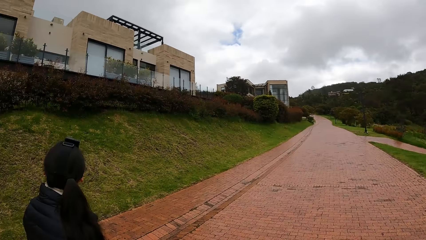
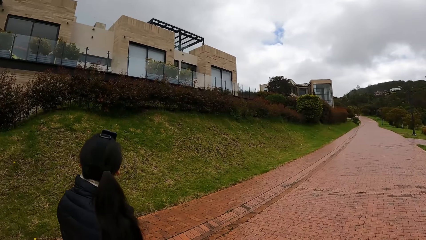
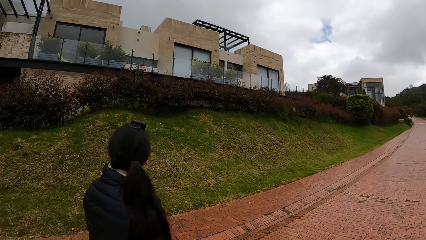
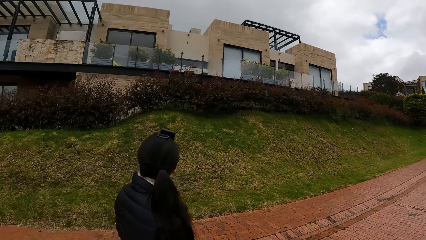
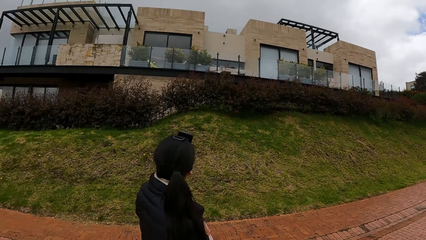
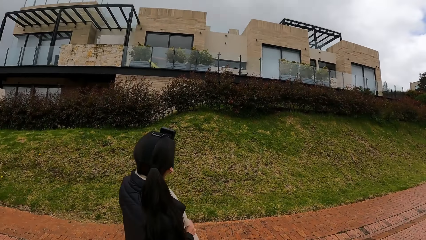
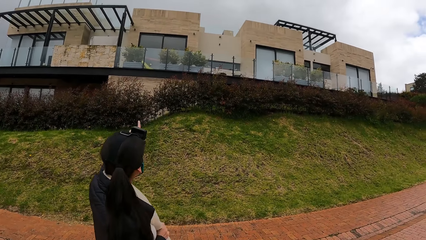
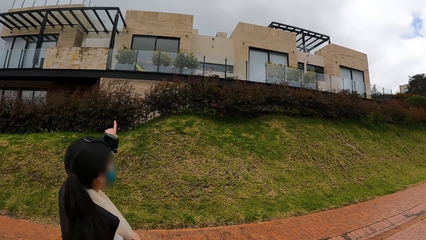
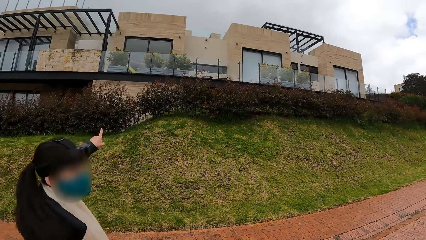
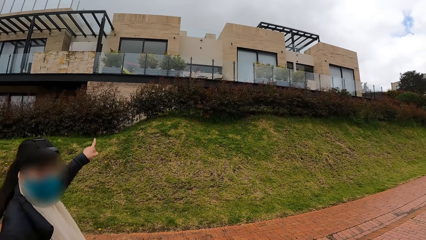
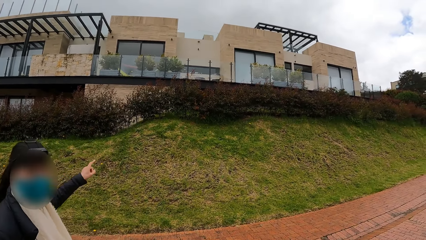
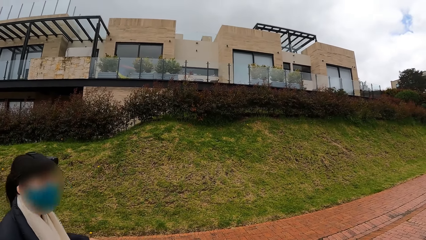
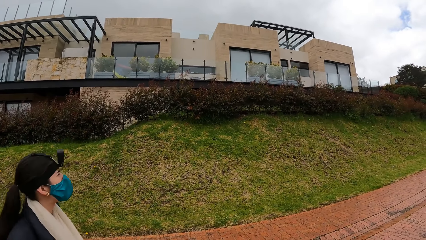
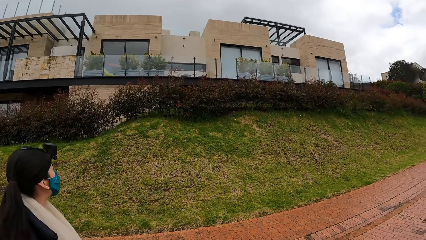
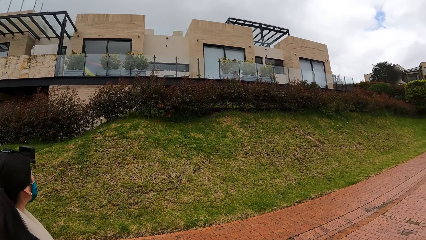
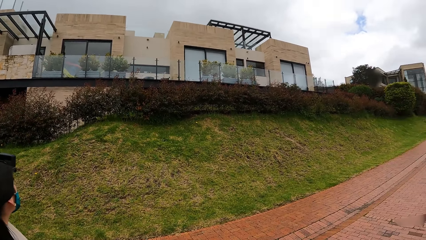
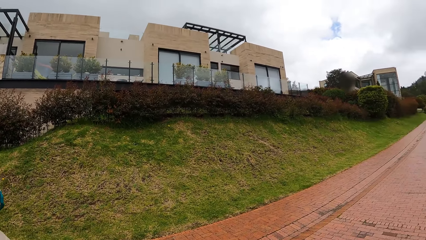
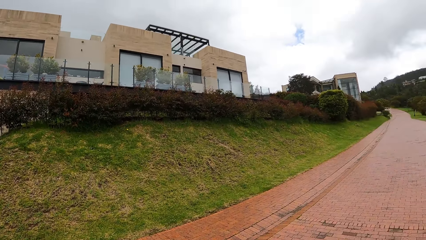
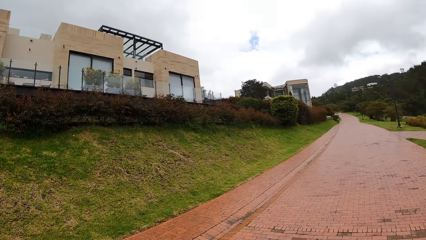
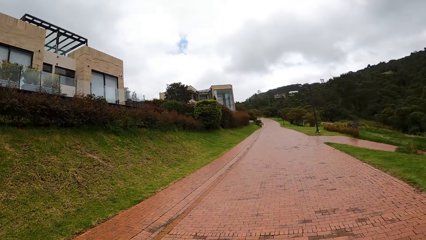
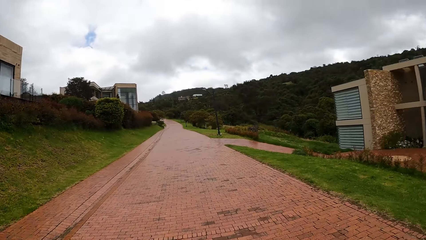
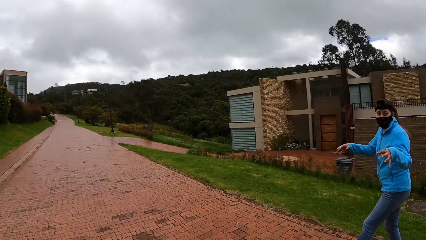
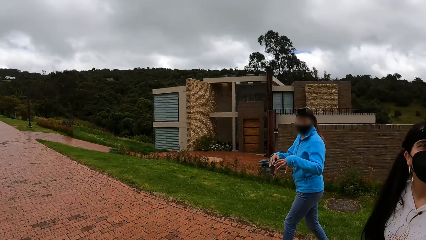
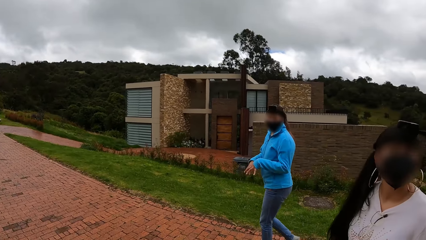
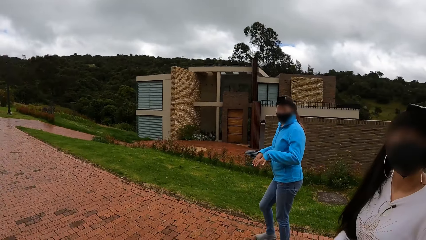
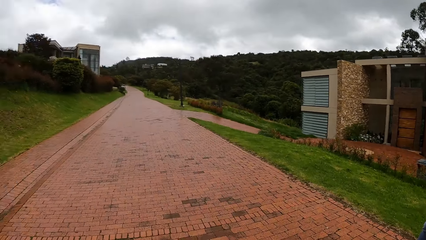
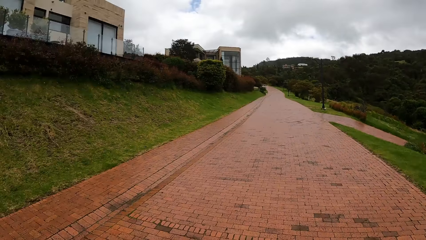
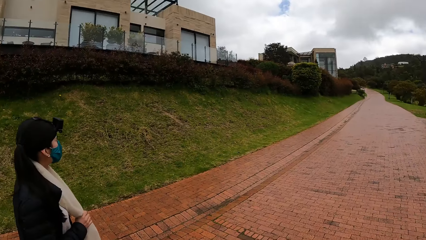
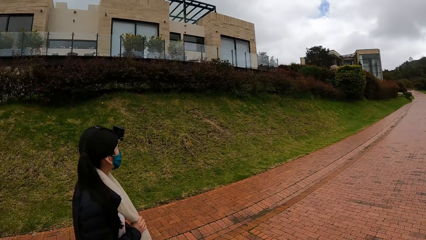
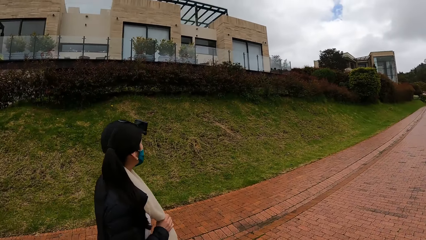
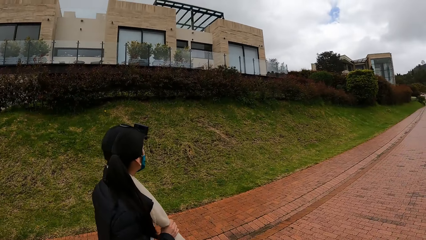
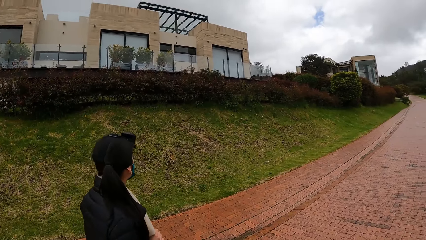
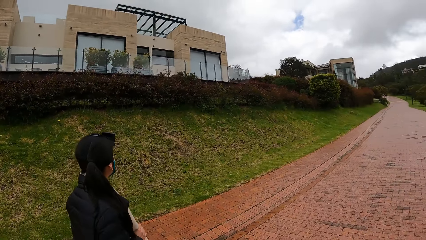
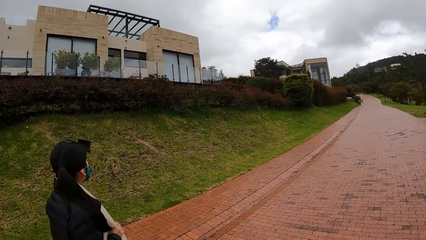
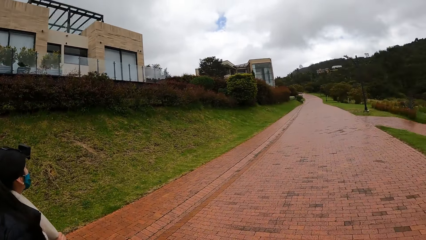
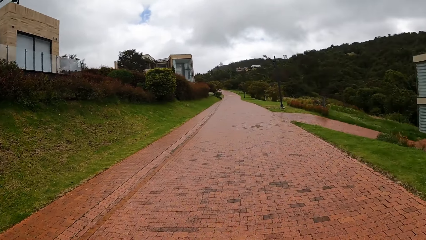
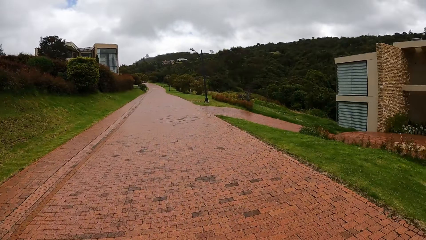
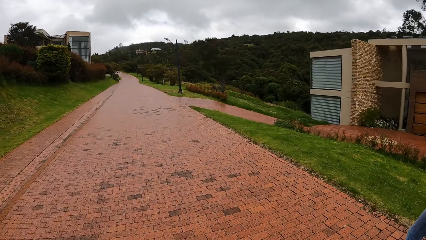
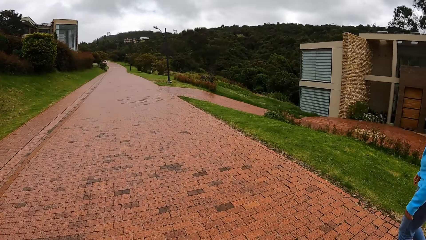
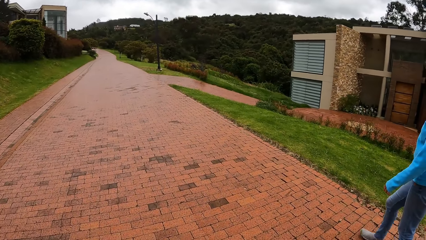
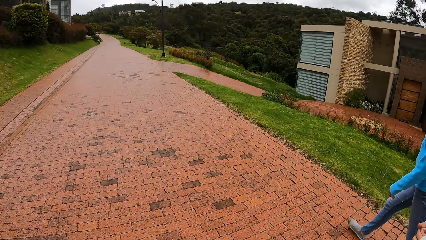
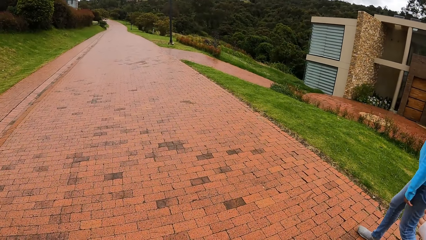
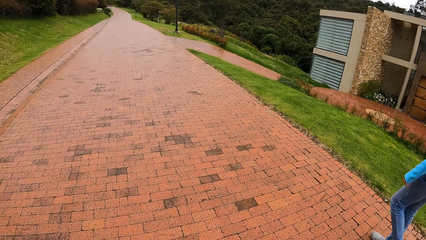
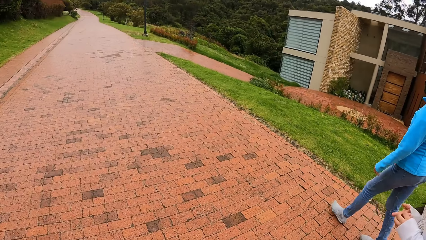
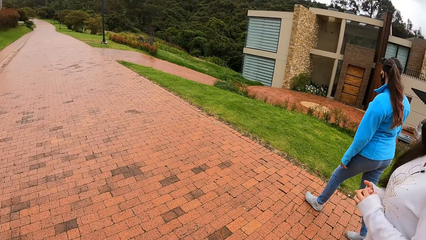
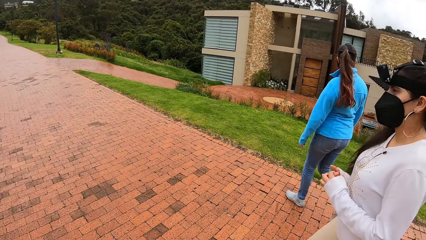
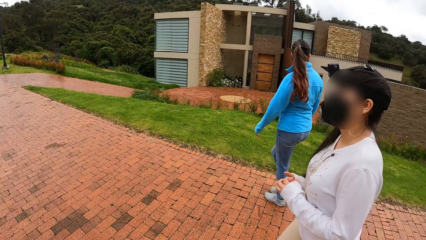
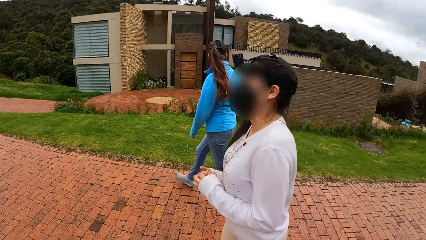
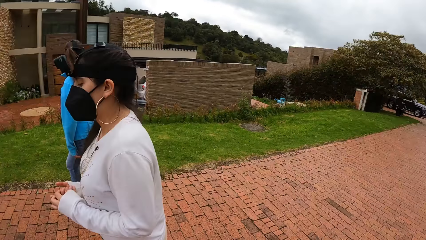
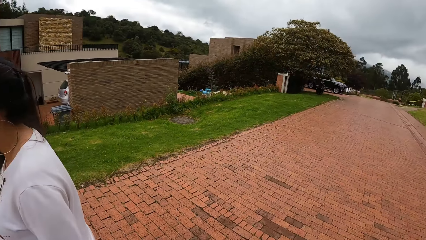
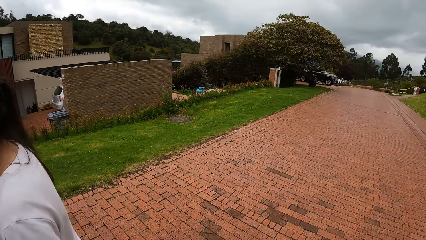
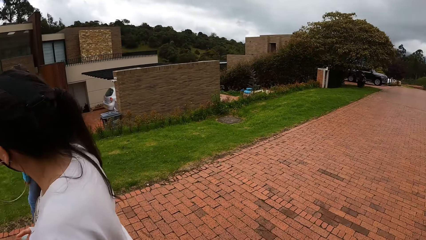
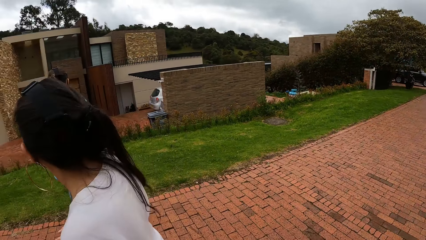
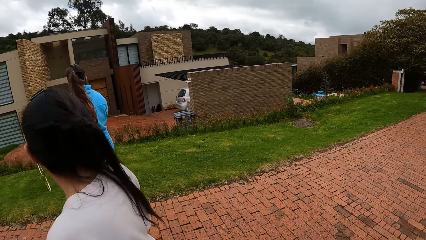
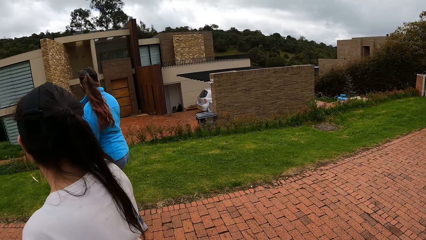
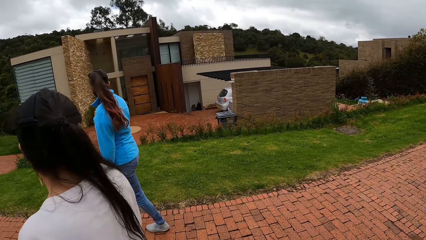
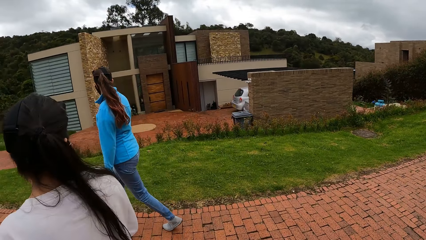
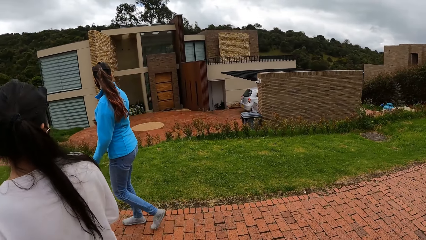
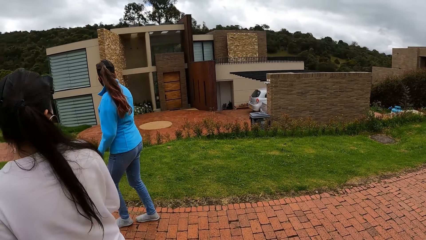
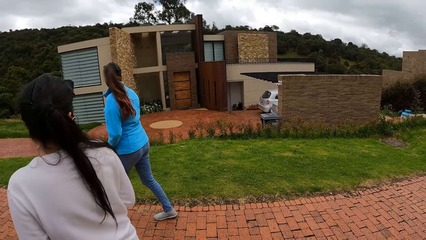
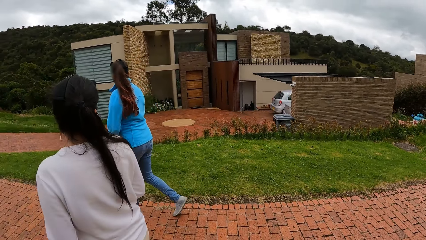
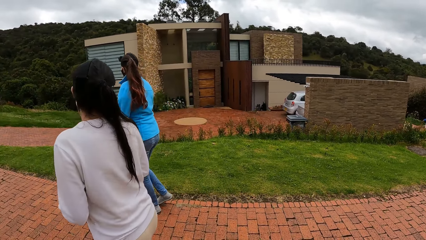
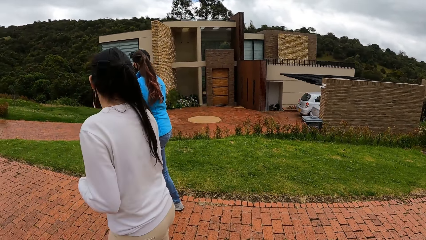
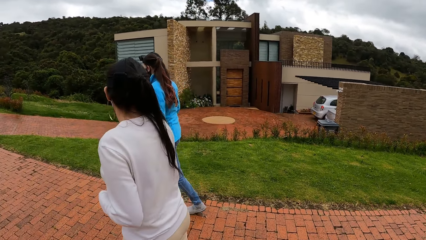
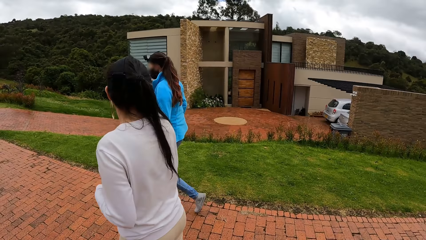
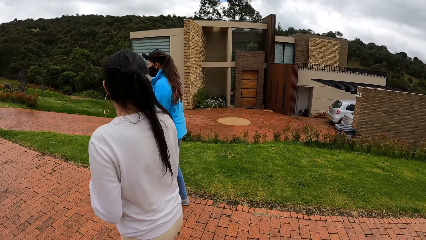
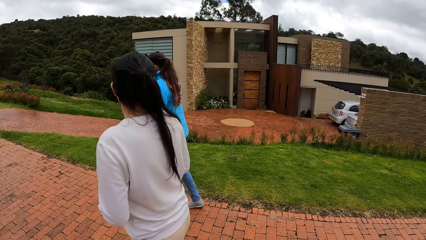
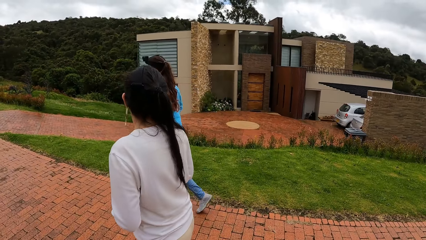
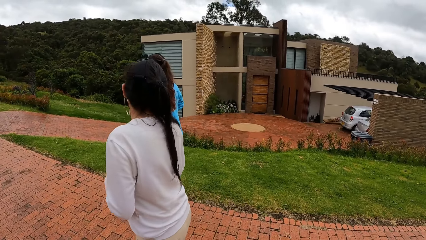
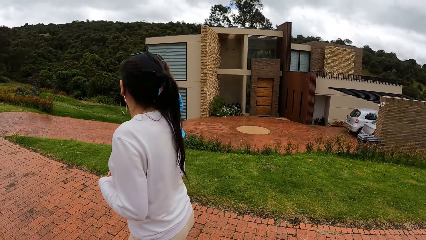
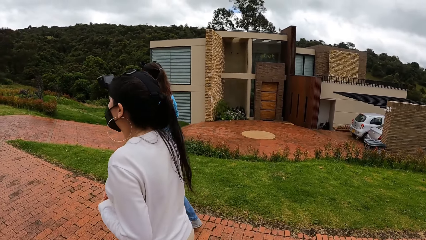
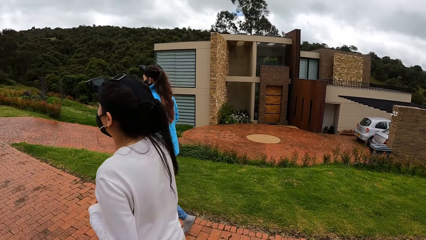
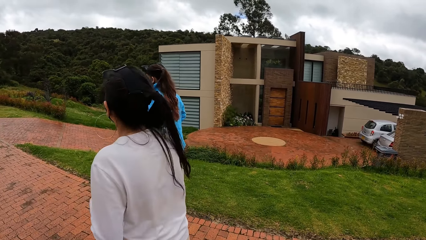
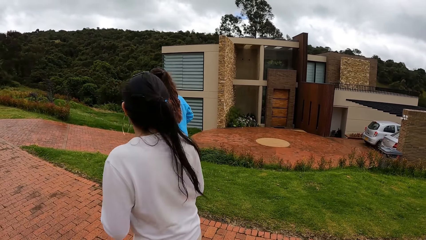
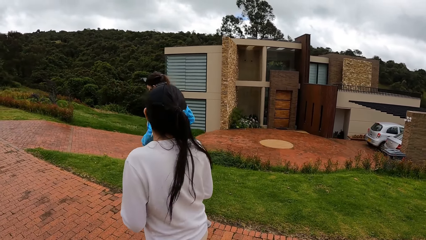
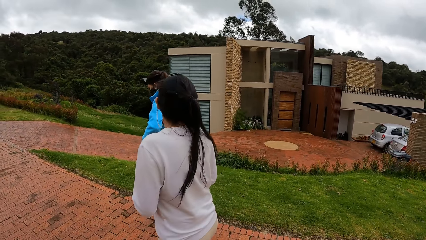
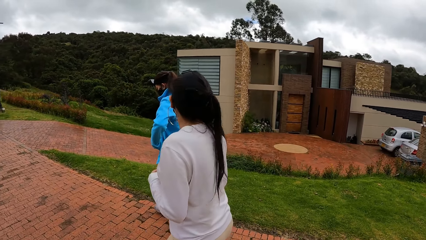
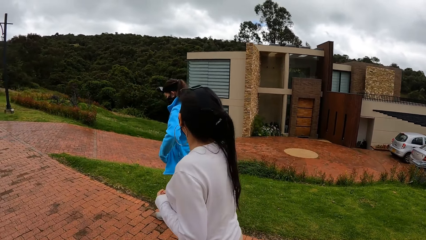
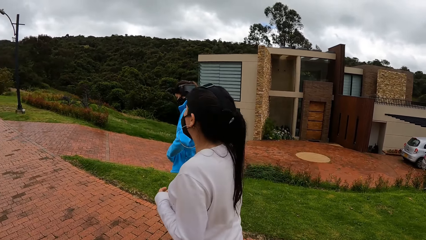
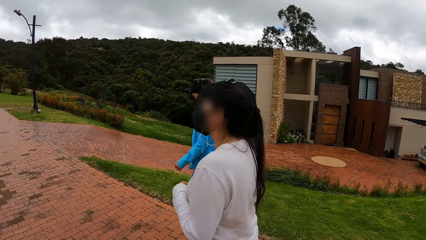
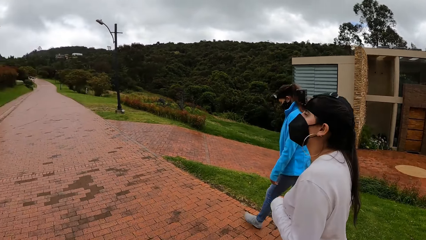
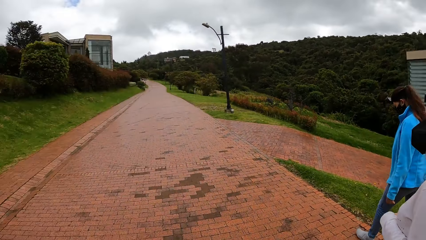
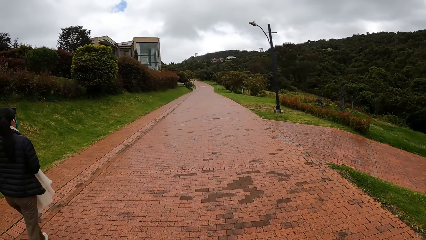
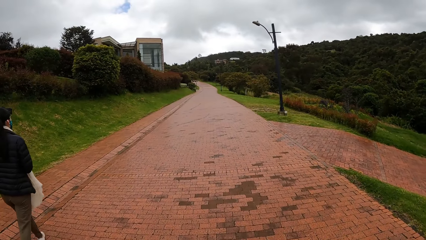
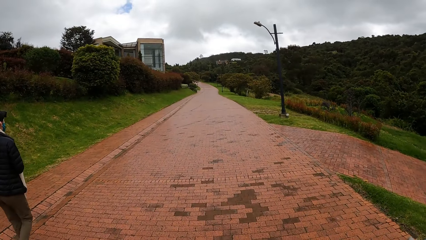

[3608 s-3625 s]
A woman holds a scarf around her neck with her right hand. The woman holds the scarf around her neck with both hands. The camera wearer looks behind. They walk on the road.
